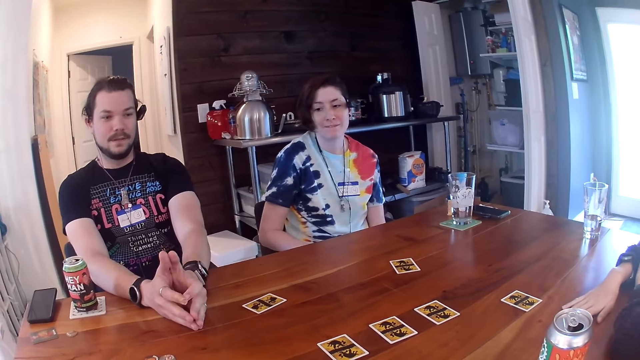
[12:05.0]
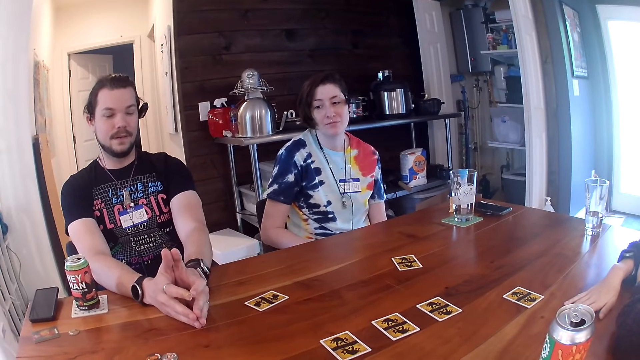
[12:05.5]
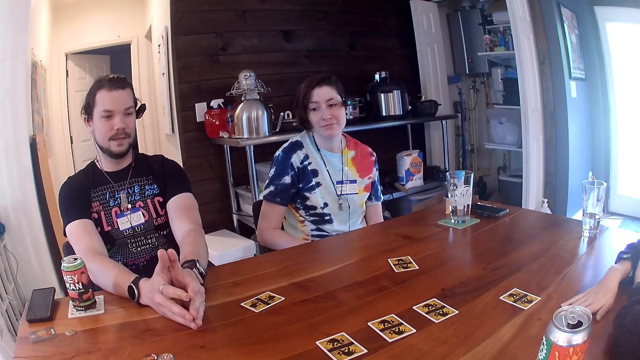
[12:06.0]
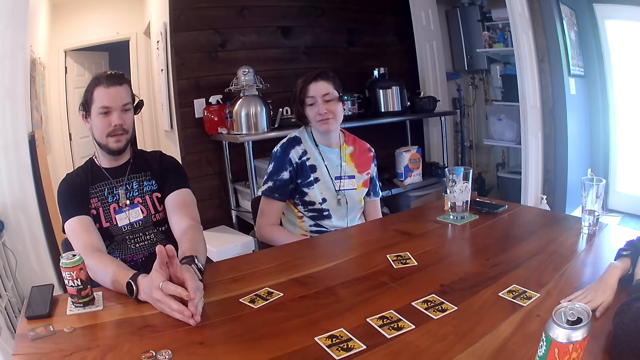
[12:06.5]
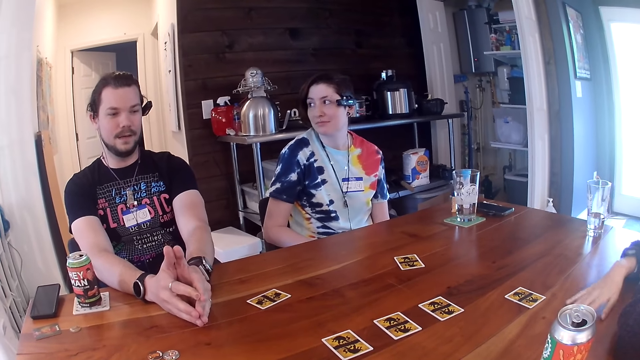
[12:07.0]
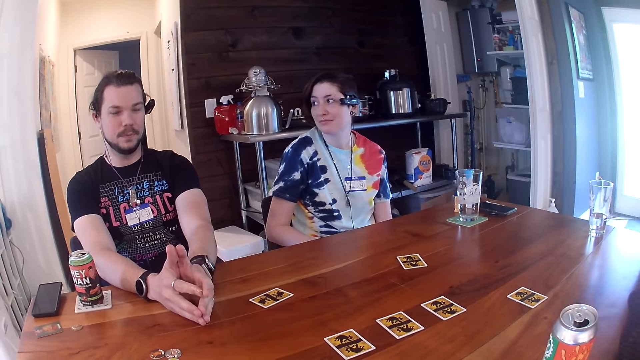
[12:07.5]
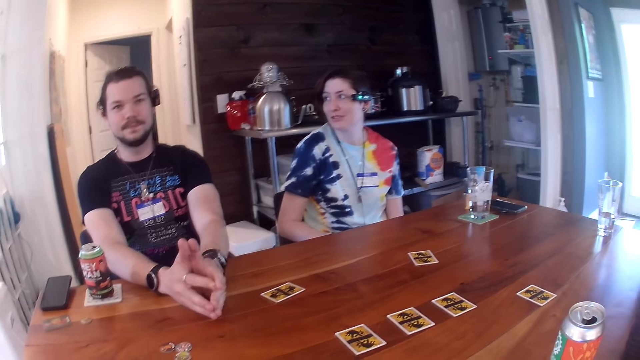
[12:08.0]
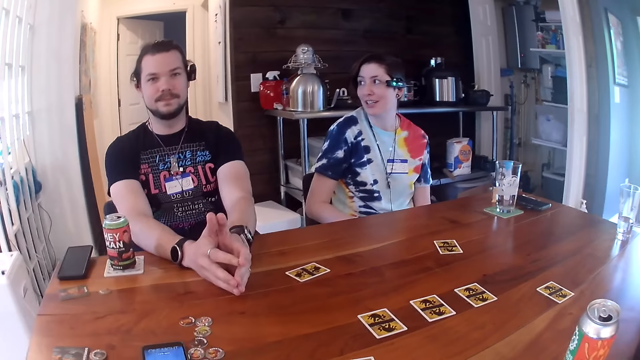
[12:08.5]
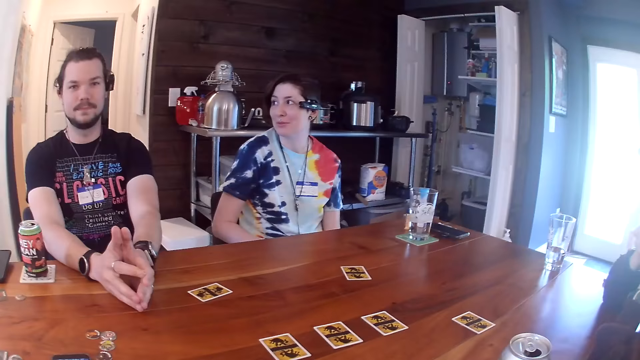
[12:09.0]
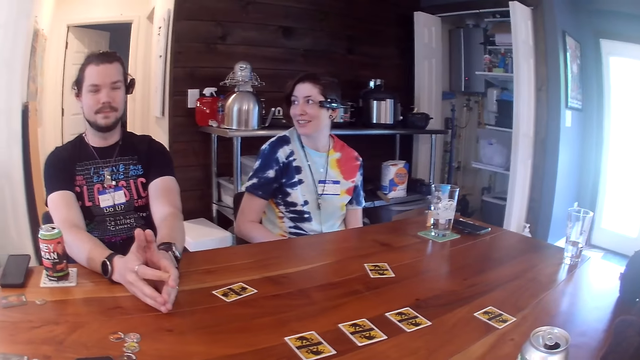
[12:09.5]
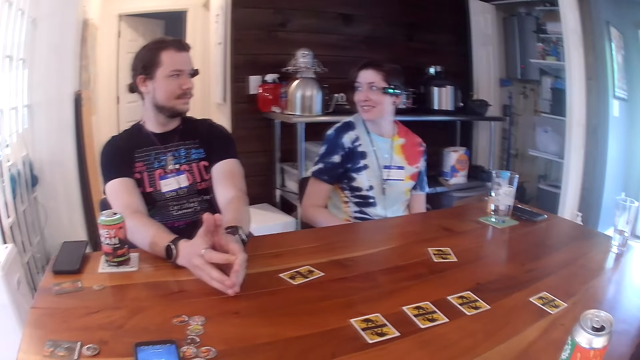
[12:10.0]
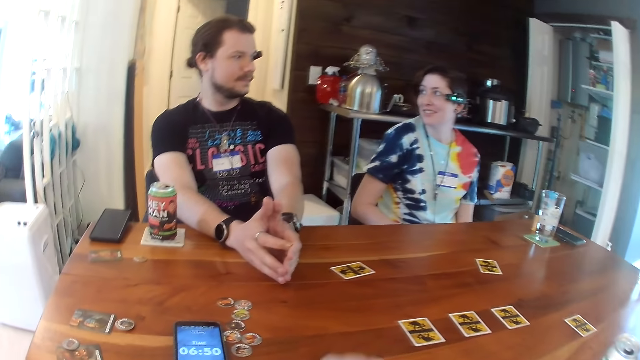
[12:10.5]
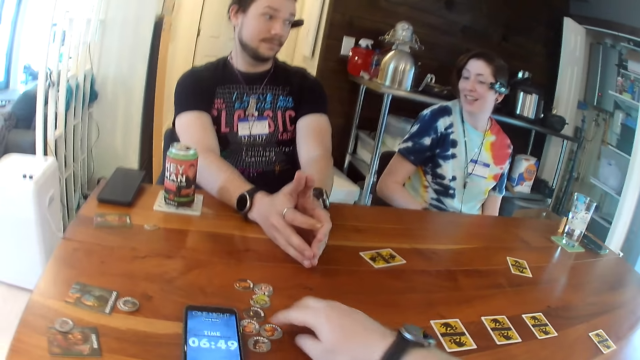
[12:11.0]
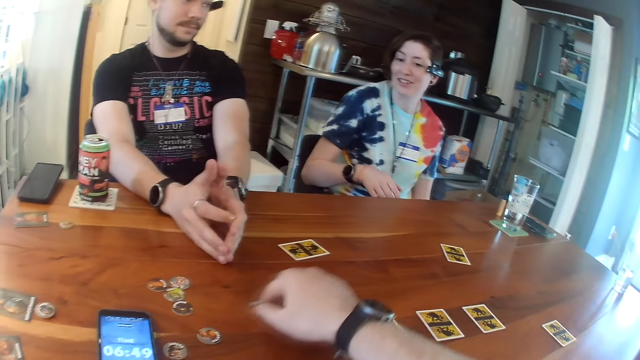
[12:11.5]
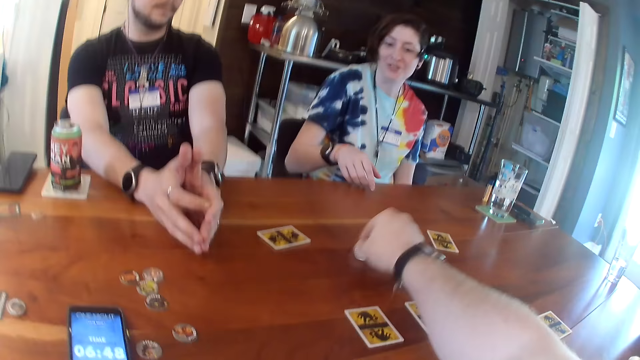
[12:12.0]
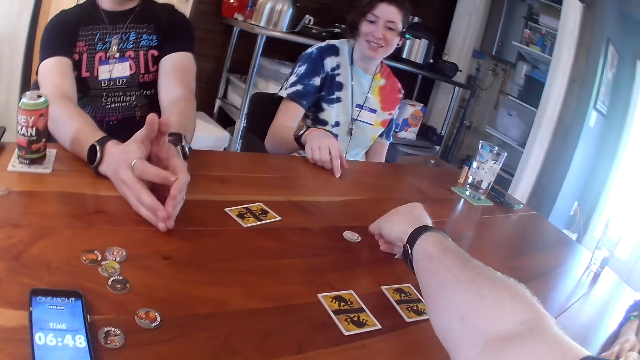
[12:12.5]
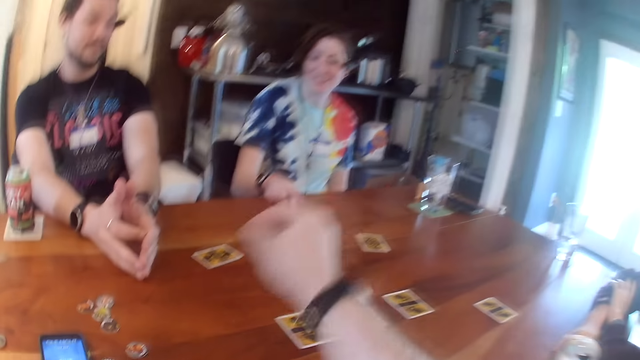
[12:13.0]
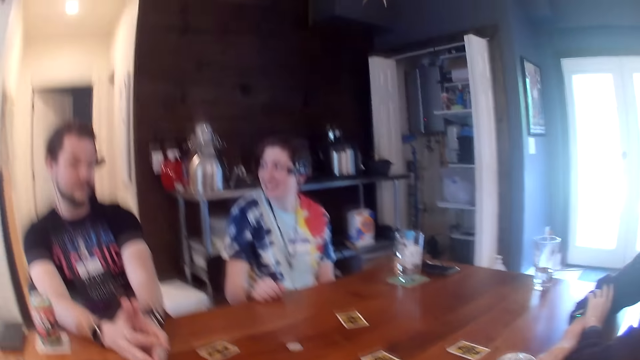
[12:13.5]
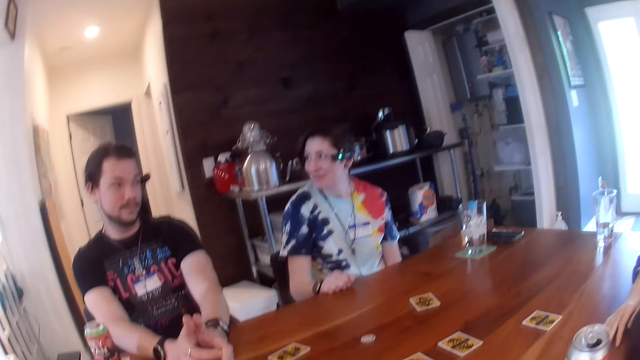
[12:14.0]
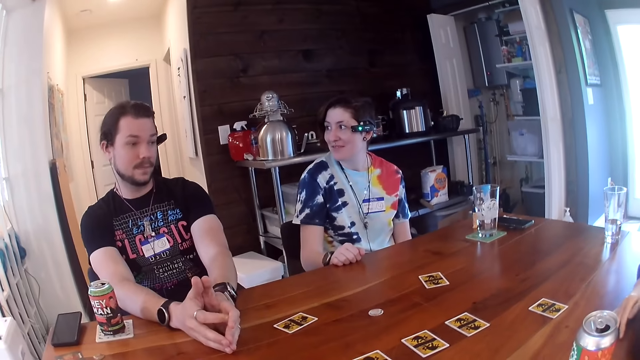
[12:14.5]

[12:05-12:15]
The woman raises her right hand. The camera wearer moves a token on the table with his right hand. He flips the token on the table. Another woman places her right hand on the table.

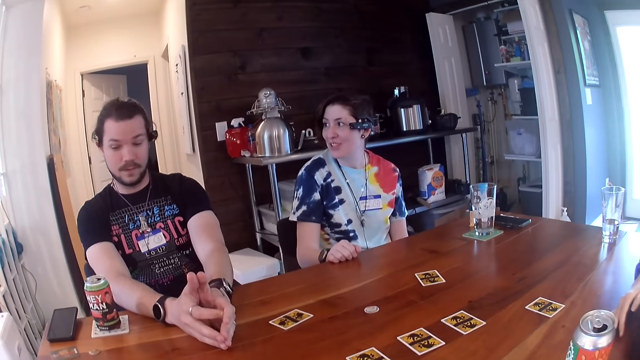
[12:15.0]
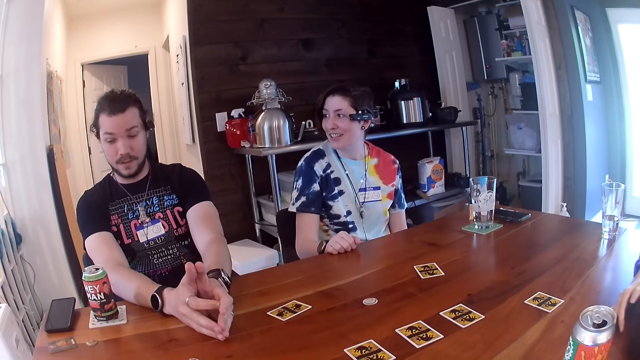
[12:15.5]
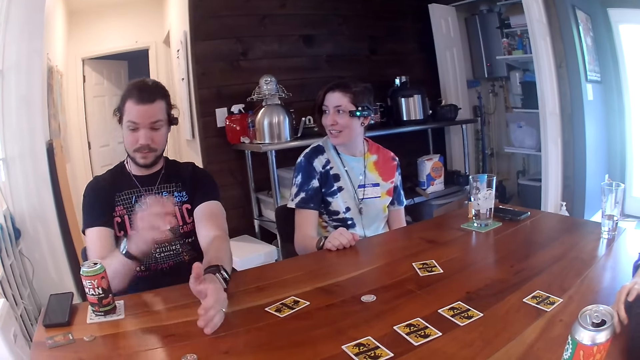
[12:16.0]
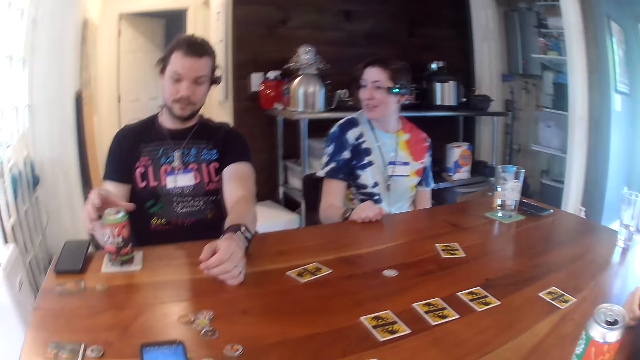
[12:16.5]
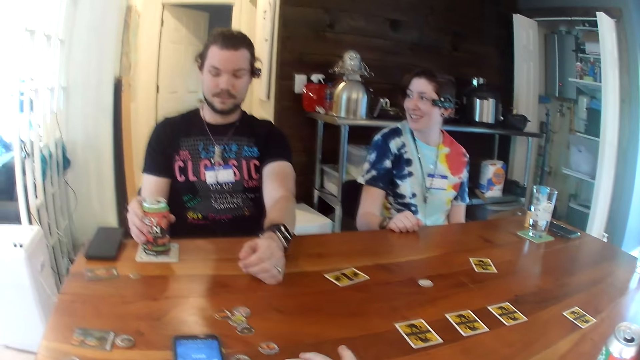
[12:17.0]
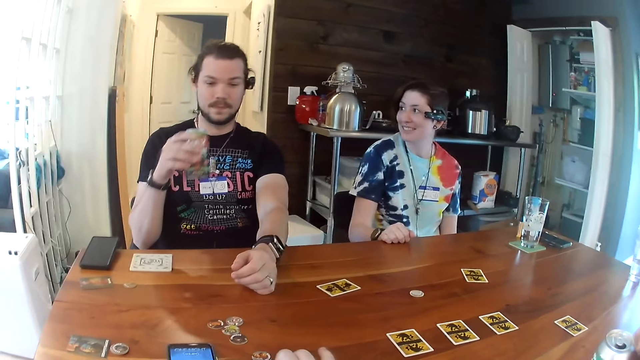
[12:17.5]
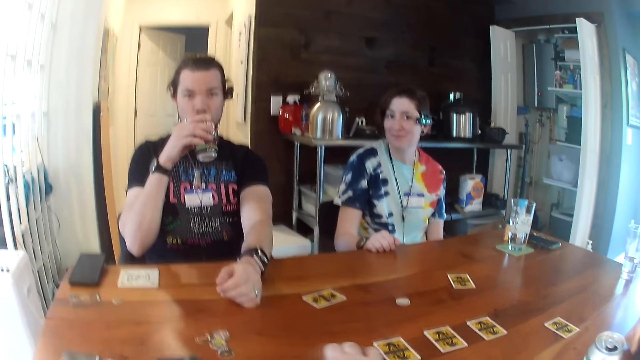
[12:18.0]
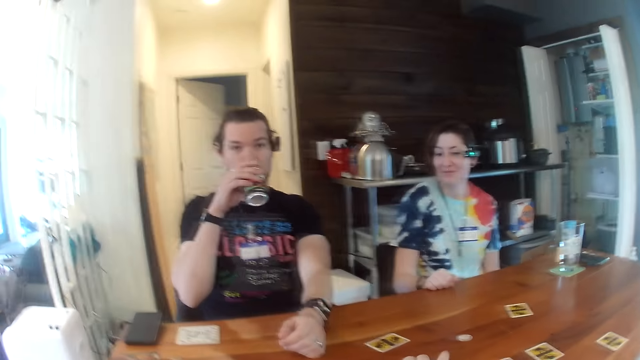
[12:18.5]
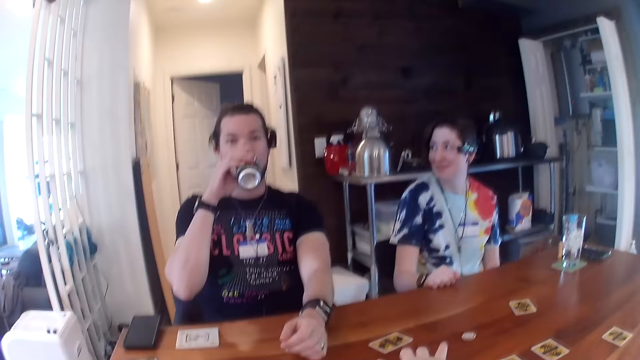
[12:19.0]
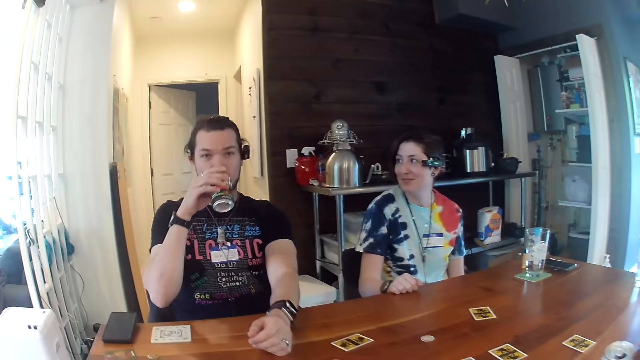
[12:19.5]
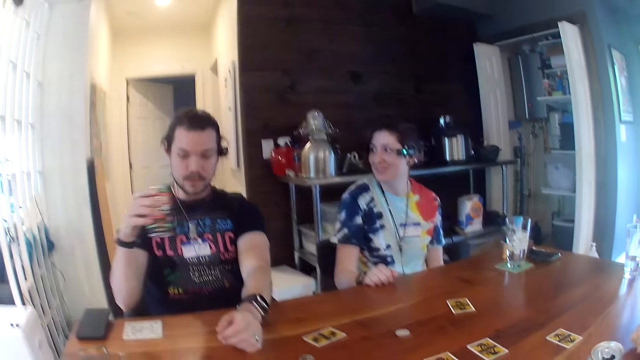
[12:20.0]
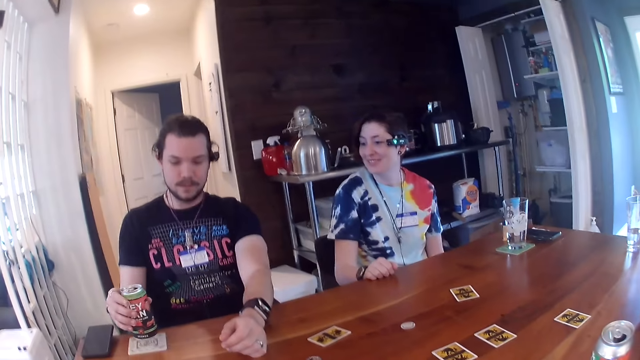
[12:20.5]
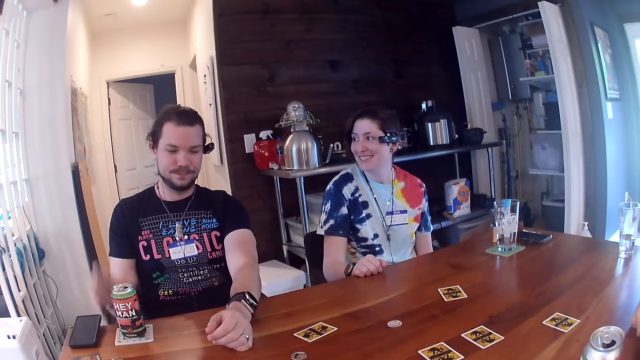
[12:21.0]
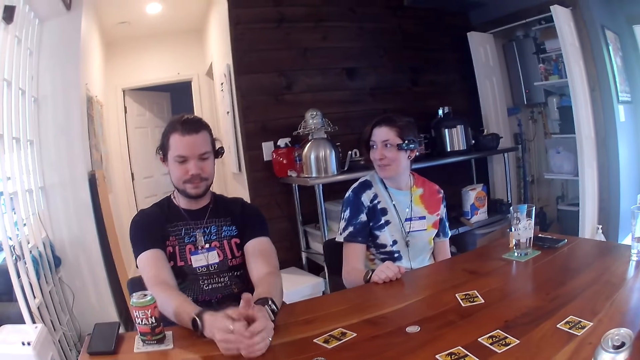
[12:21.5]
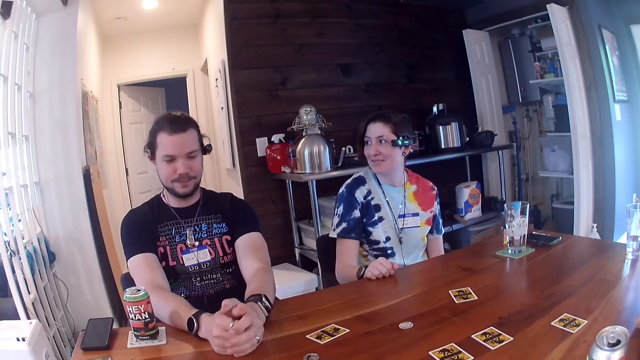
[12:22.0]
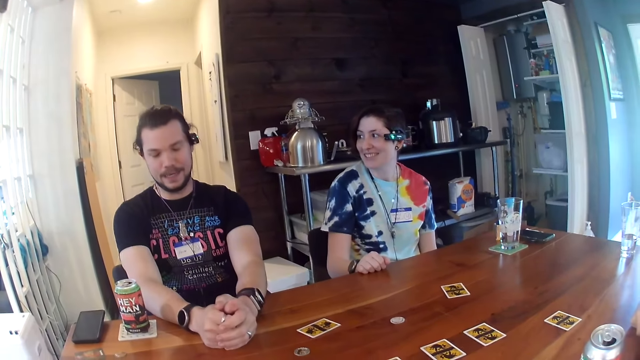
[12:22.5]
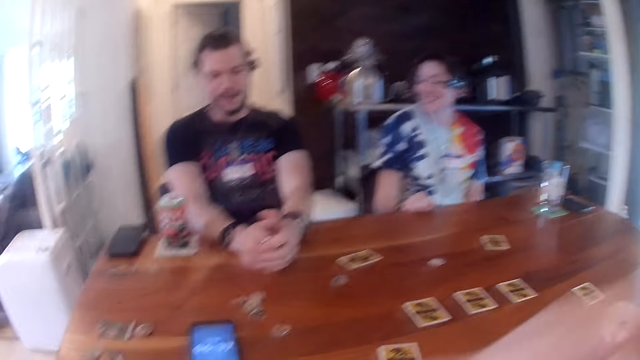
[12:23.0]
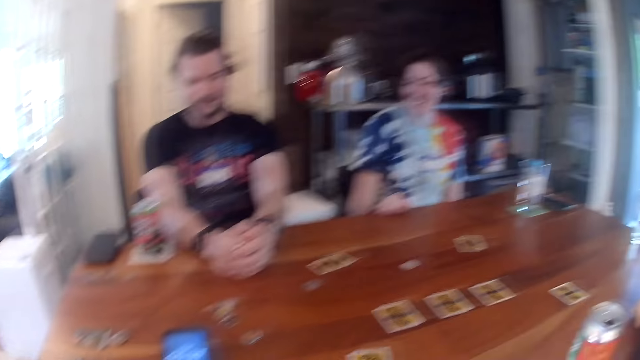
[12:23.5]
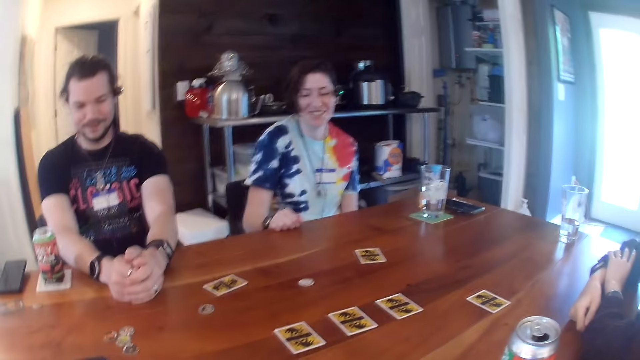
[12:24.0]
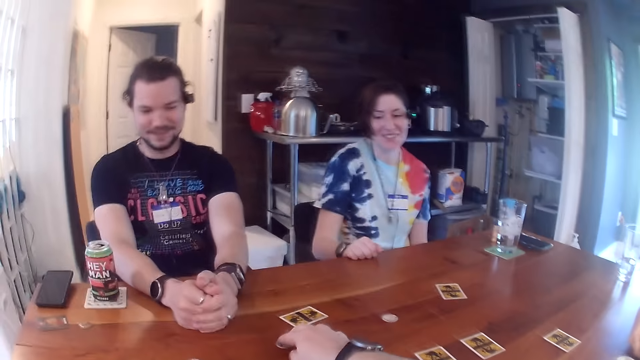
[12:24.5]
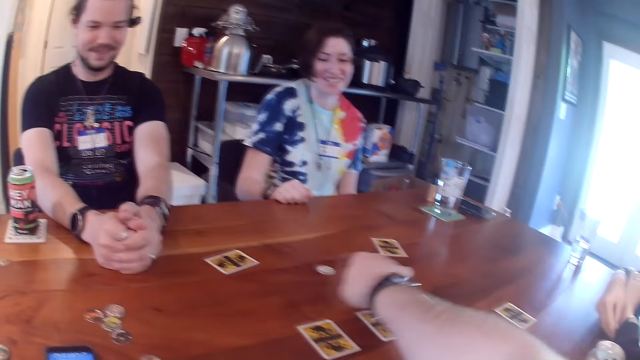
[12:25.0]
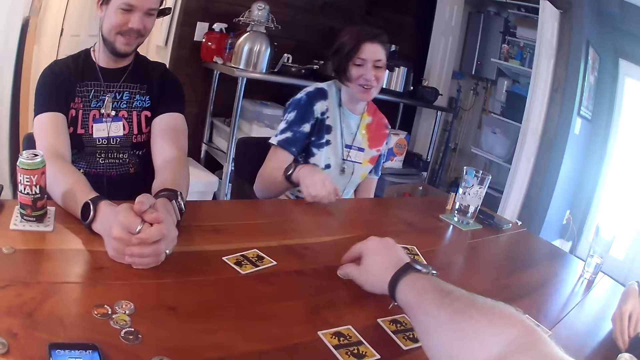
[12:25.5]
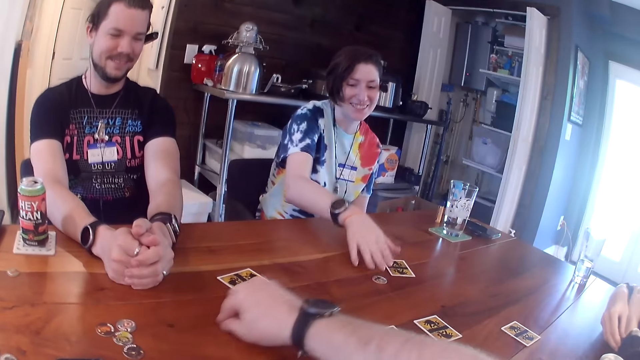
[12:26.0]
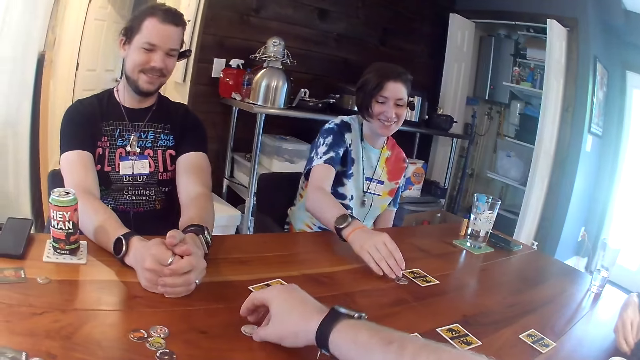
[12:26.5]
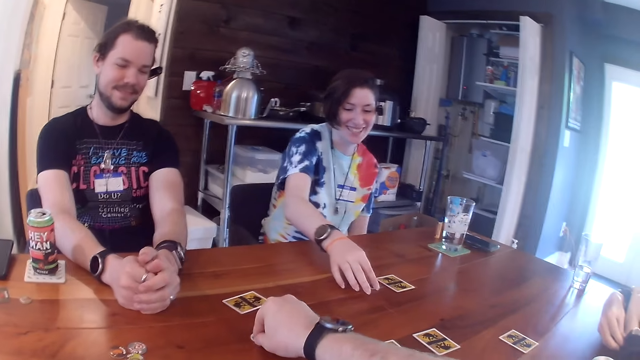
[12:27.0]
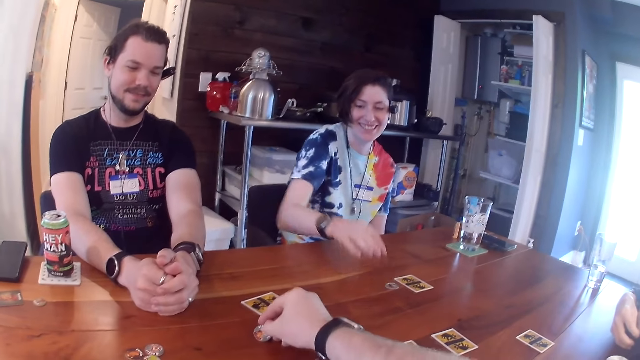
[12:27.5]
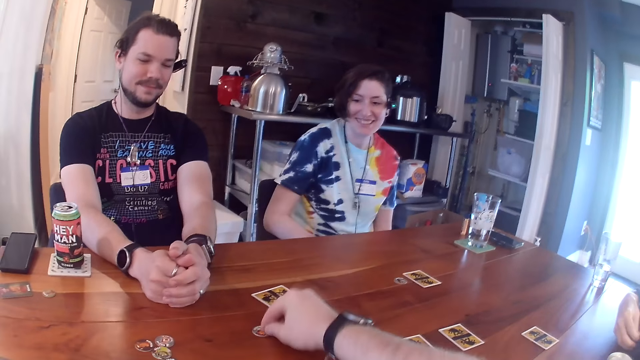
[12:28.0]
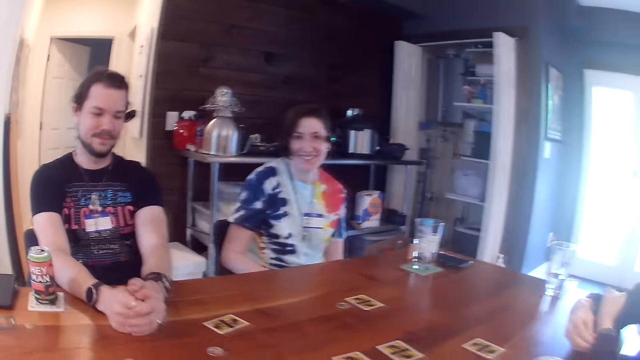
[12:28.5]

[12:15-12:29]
The man takes a can from the table with his right hand. The camera wearer moves the card on the table. The man drinks from the can. He drops the can on the table and places his right hand on the table. The camera wearer touches his face with his left hand. He takes a token from the table with his right hand. The woman adjusts a watch on her left wrist with her right hand. The camera wearer drops the token on the table. He moves the token with his right hand. Another woman moves the token with her right hand. The camera wearer flips the token on the table.
